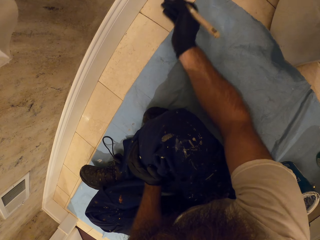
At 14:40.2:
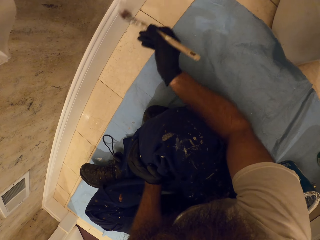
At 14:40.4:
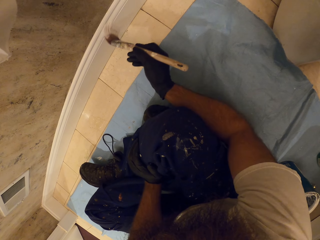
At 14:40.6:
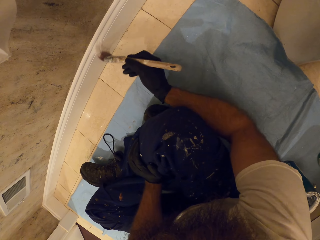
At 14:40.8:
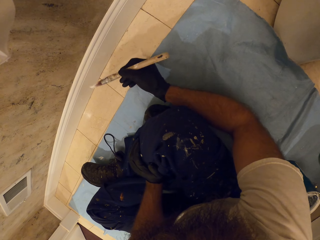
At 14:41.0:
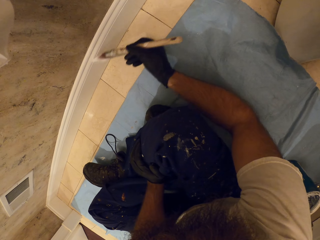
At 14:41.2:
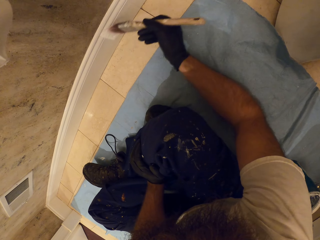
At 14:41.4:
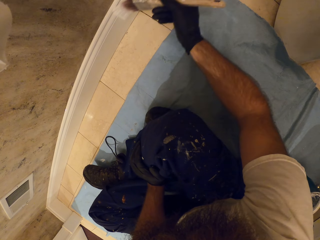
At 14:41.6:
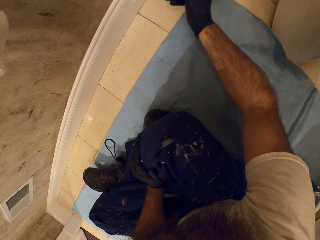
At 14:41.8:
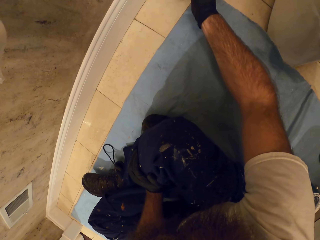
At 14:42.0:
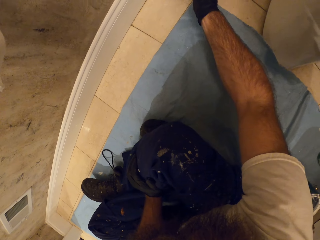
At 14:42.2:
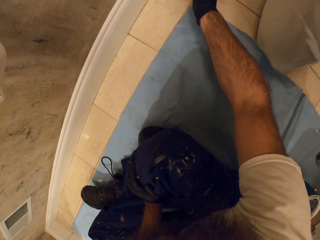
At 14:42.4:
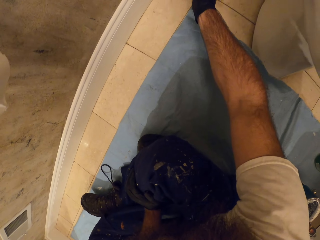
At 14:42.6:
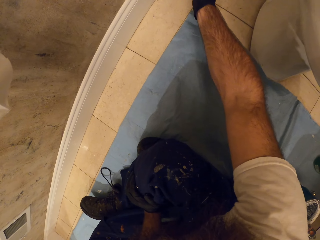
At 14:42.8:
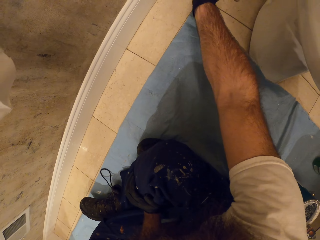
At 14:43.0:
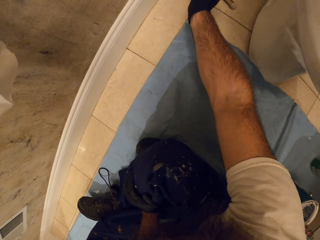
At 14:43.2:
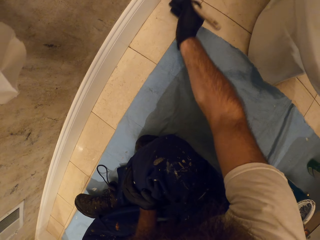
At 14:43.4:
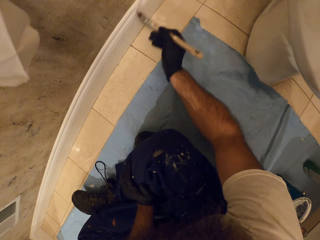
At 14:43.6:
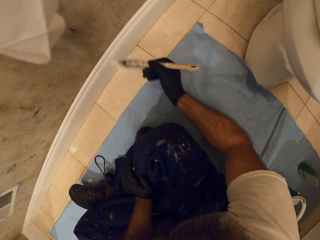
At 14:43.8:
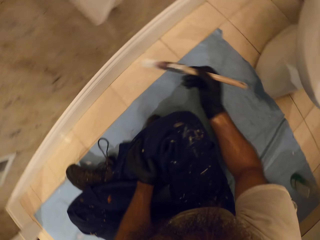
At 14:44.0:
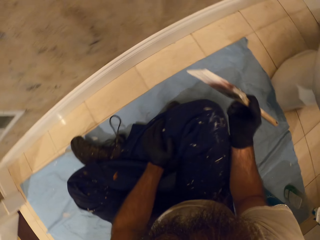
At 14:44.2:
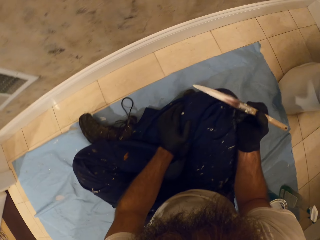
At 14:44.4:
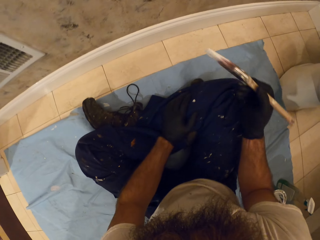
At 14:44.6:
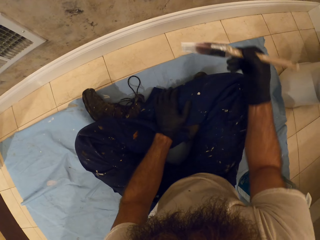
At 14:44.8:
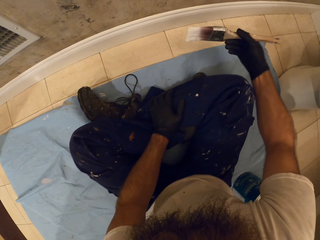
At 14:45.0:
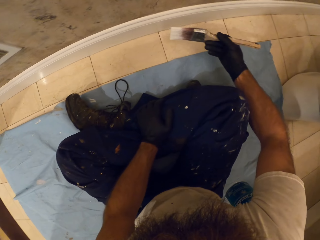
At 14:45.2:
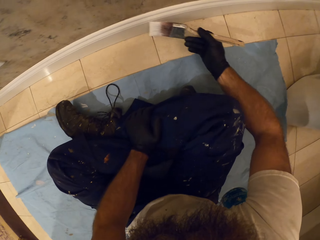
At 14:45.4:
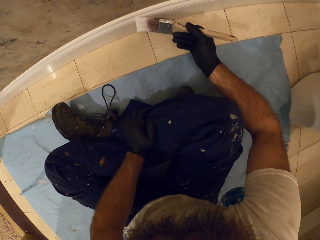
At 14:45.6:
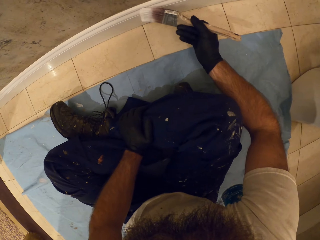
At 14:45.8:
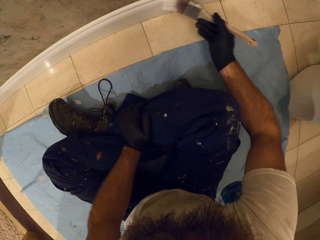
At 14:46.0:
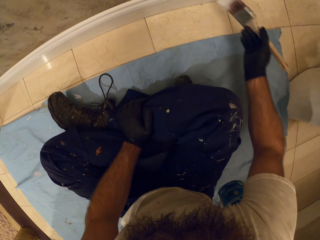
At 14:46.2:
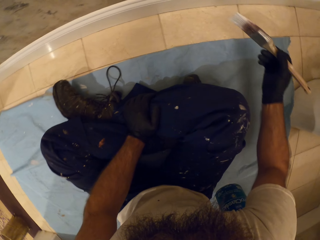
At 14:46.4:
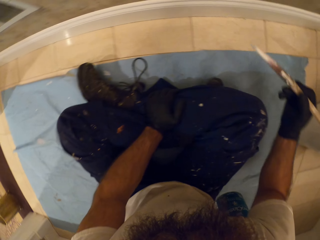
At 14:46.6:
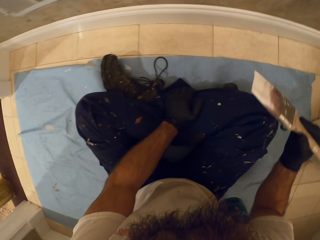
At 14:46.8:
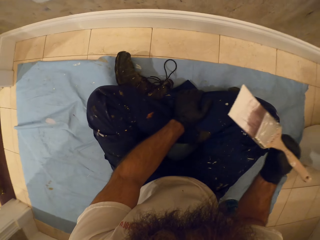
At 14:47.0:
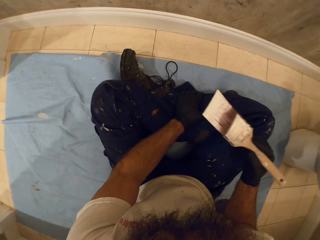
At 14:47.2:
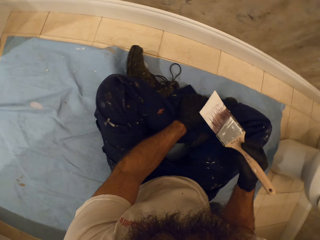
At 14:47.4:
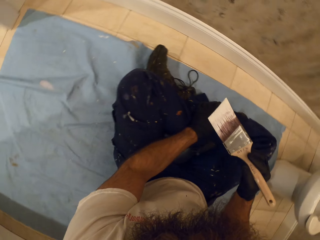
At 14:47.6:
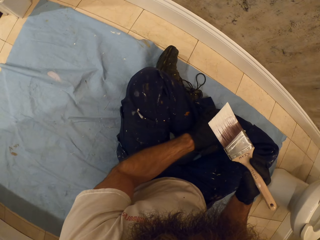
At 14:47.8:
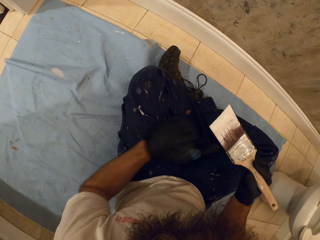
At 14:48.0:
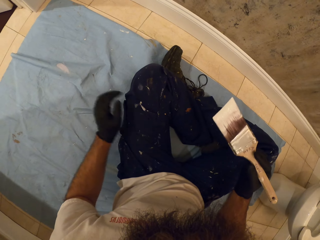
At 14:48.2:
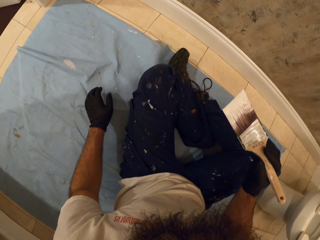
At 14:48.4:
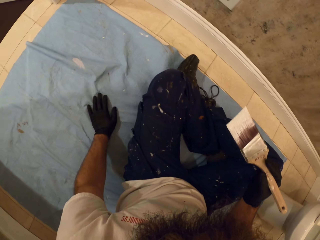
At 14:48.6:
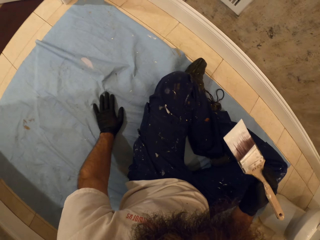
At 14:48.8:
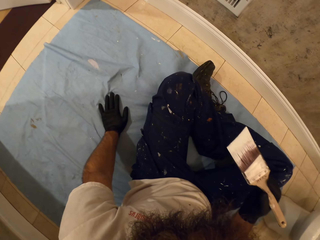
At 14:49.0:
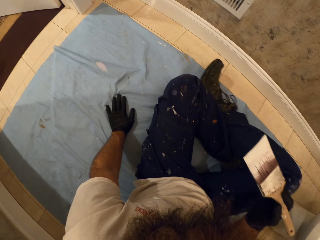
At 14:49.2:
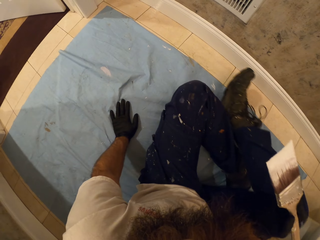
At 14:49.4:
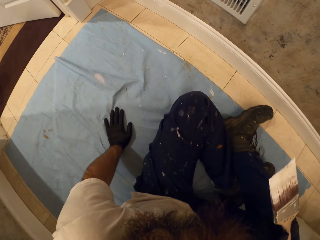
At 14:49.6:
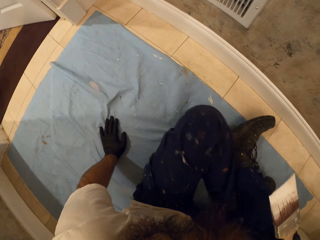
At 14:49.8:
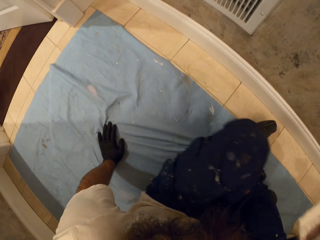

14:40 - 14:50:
The camera wearer holds the painting brush. They paint the wall. They move on the floor.

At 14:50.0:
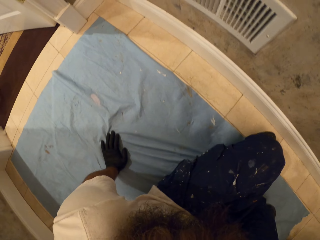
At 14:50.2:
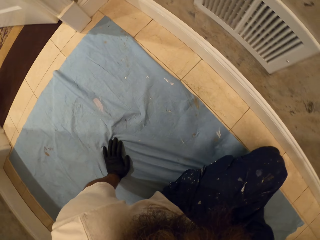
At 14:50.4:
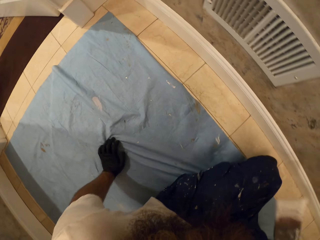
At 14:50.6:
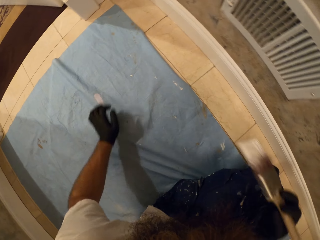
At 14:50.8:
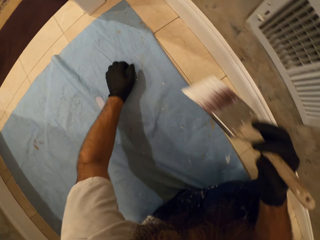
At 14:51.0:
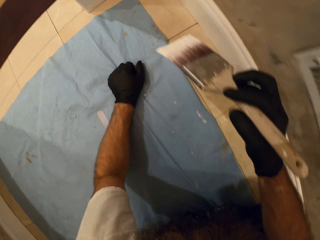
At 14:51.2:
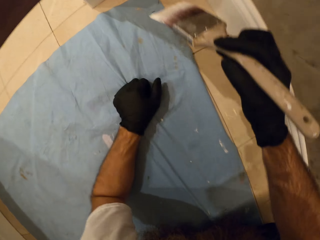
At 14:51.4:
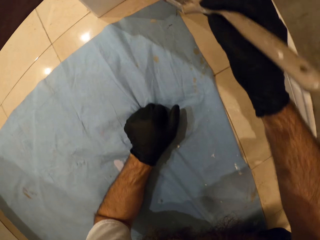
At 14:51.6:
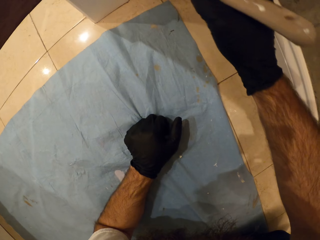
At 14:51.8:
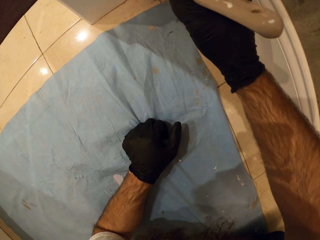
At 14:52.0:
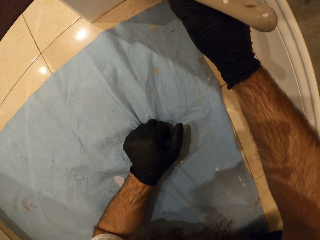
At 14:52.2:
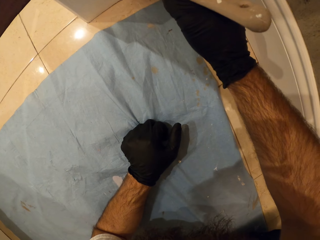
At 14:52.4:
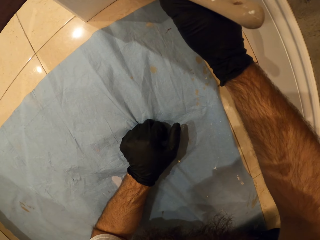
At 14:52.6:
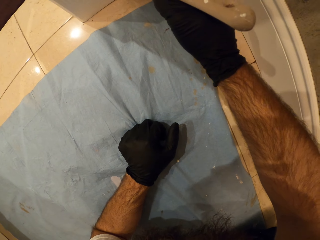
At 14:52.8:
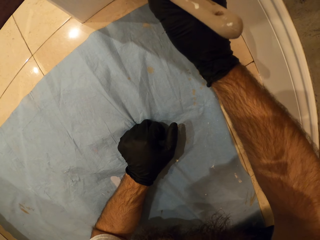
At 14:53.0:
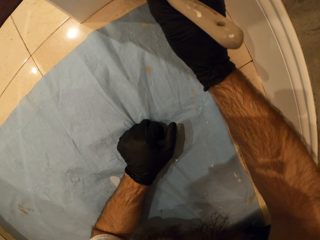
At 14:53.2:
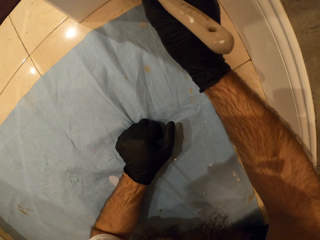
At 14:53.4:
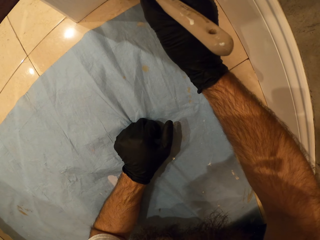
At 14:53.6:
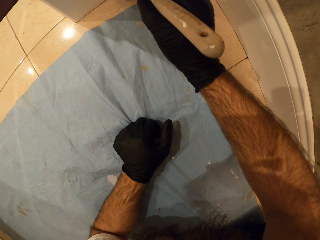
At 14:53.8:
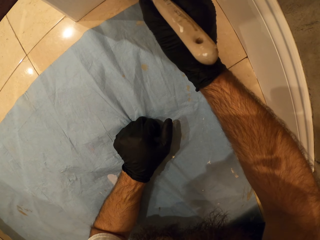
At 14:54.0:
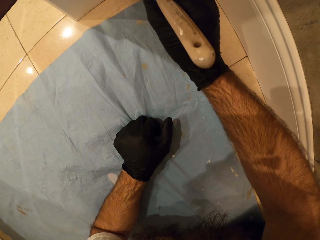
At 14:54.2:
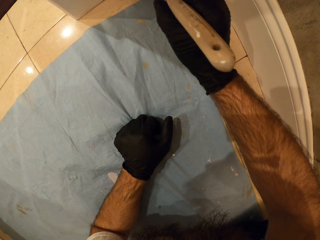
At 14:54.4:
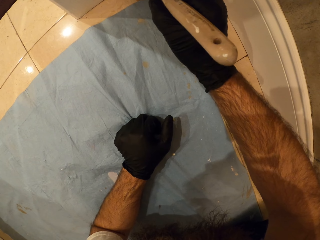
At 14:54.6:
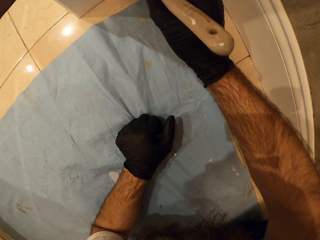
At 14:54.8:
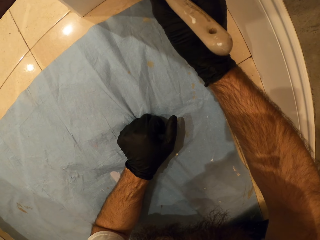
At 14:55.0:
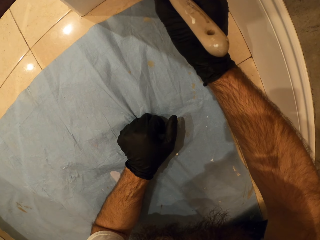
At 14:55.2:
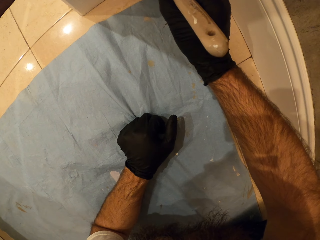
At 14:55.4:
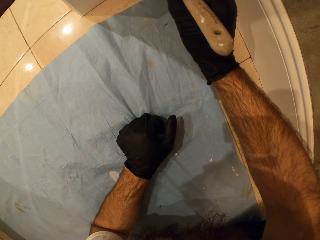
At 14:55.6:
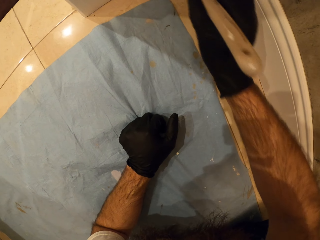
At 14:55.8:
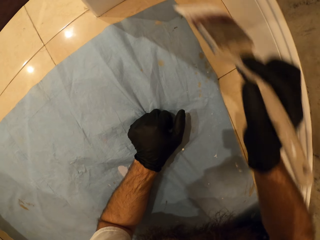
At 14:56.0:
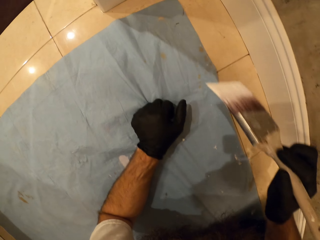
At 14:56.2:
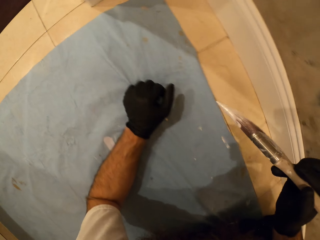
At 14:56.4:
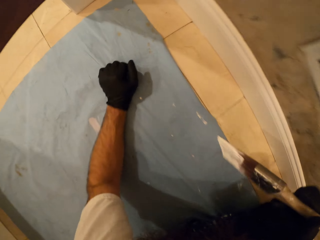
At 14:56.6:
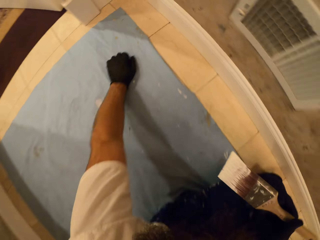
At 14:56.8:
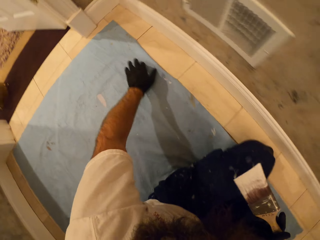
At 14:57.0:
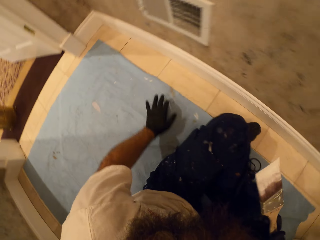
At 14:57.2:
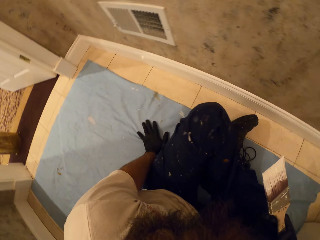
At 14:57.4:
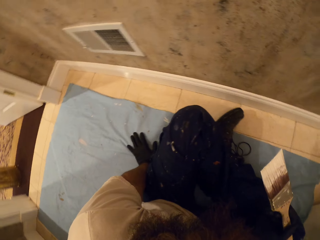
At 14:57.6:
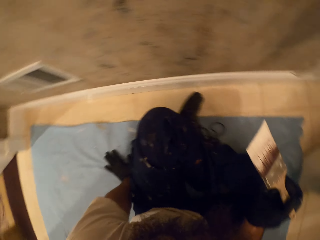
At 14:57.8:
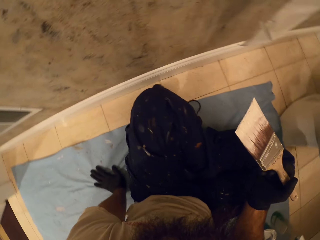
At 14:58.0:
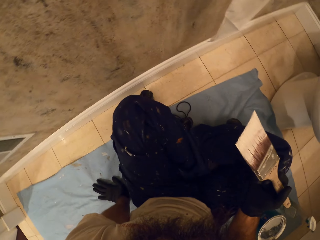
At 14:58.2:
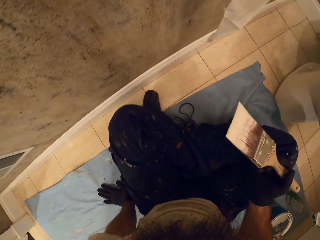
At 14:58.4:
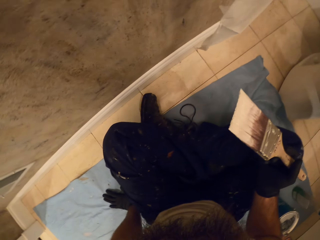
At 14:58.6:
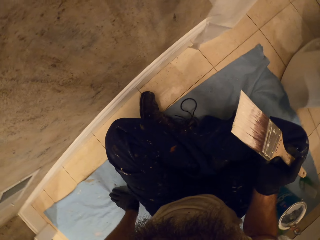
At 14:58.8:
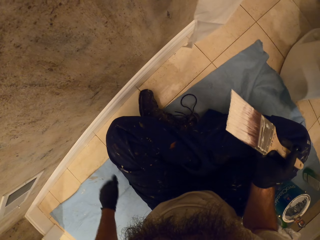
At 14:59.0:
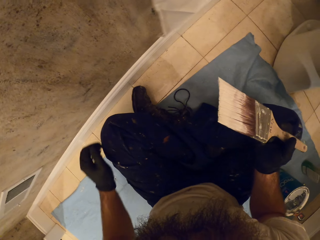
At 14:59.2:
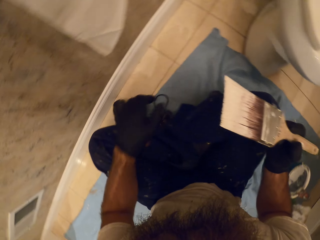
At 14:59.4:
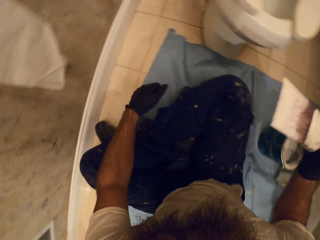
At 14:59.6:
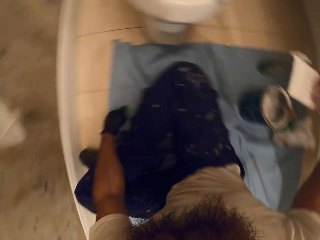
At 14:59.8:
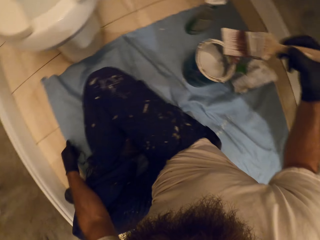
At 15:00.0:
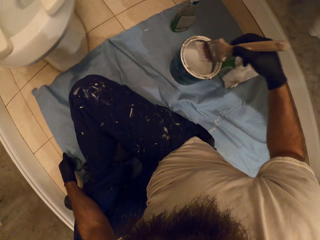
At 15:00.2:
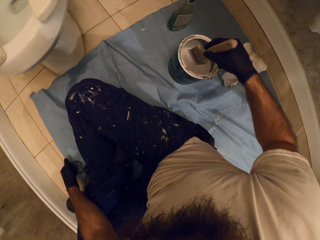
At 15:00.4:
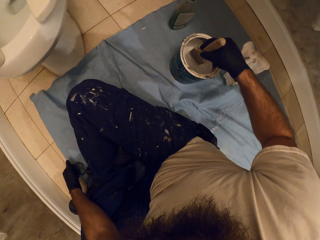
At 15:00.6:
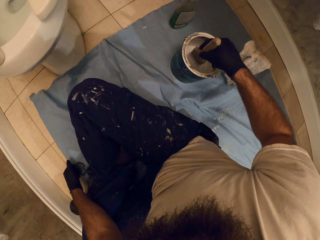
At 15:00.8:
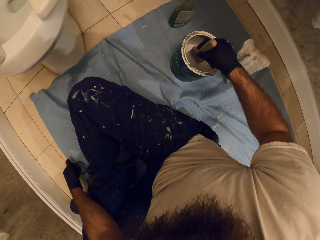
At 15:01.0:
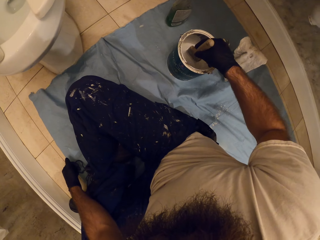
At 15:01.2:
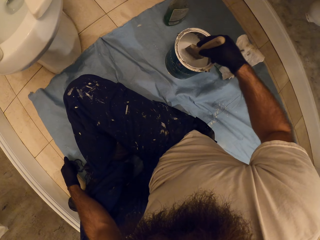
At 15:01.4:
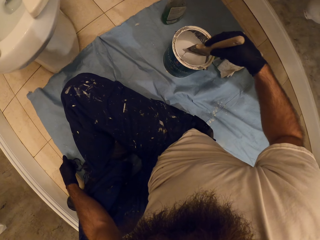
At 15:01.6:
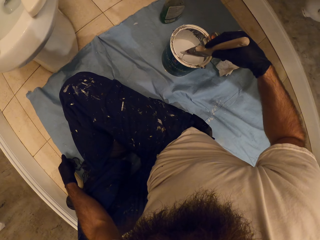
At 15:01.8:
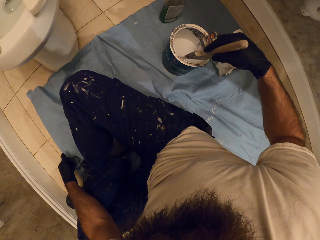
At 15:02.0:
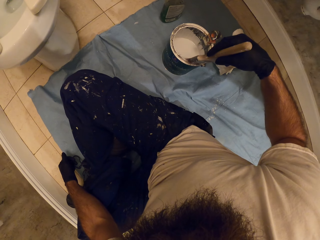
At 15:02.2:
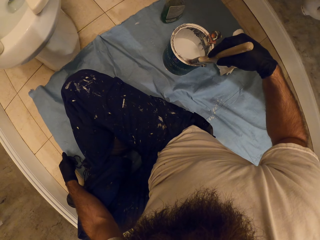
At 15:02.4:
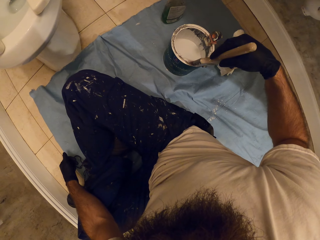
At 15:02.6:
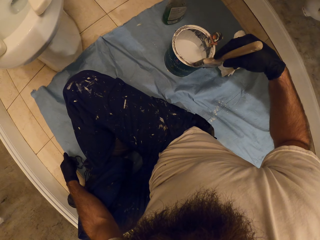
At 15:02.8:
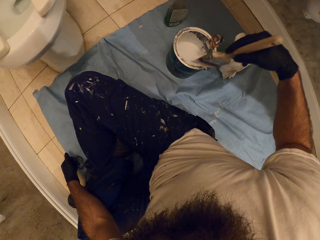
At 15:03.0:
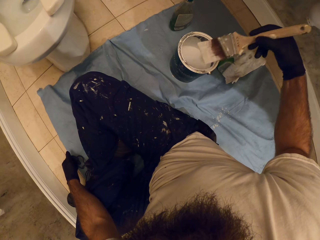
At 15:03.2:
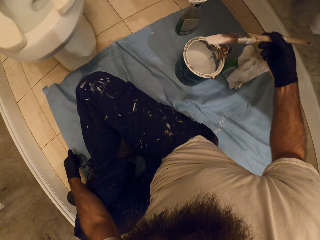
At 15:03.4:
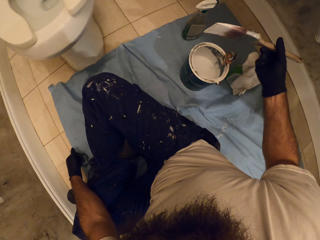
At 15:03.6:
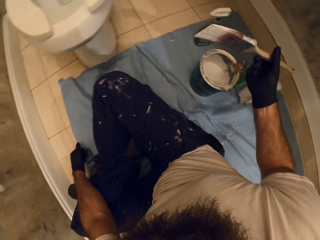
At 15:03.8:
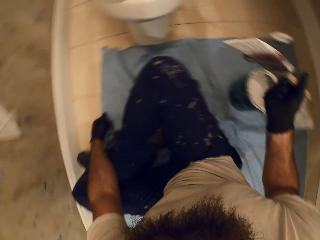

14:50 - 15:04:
The camera wearer paints the wall with the brush in his right hand. He moves on the floor. He dips the painting brush in his right hand in the paint can on the floor. He brushes the edge of the paint can with the brush in his right hand. He removes the excess paint.
